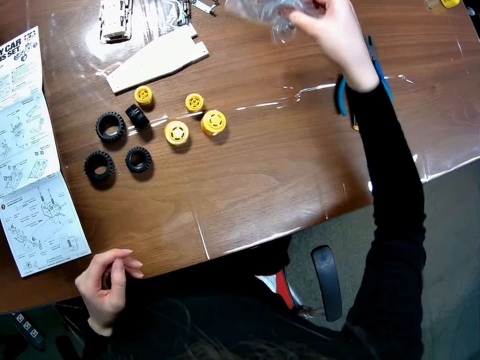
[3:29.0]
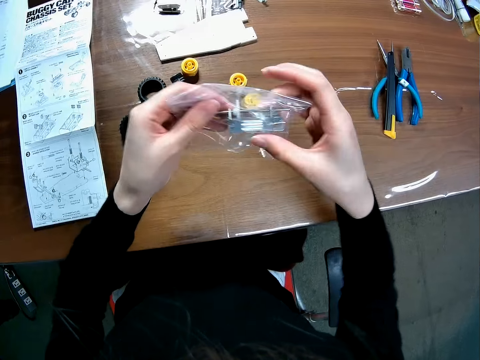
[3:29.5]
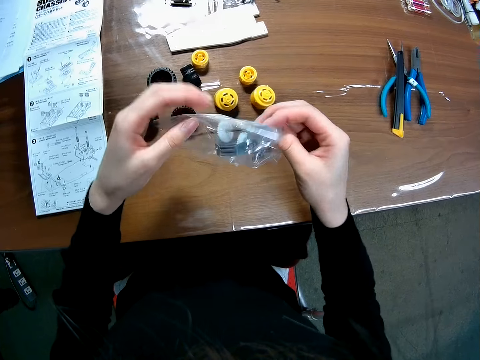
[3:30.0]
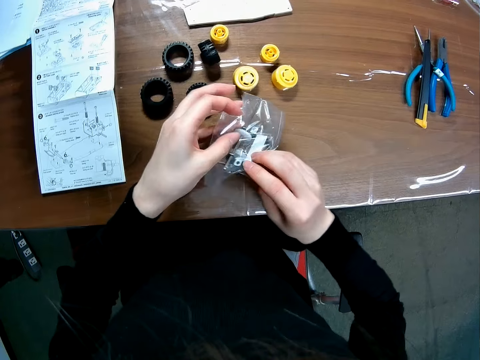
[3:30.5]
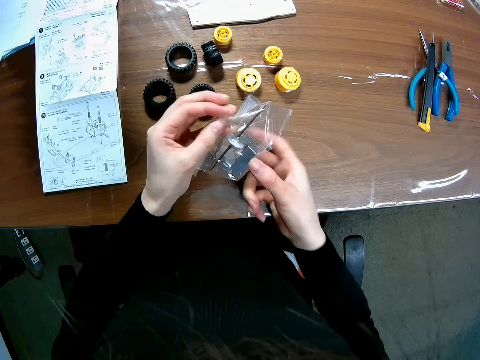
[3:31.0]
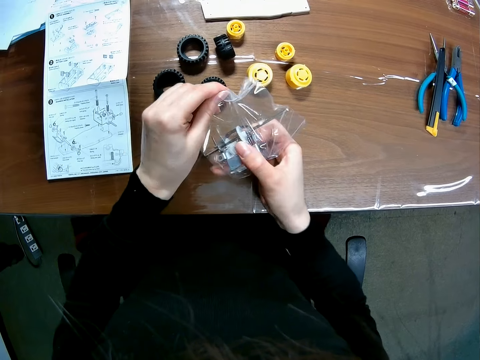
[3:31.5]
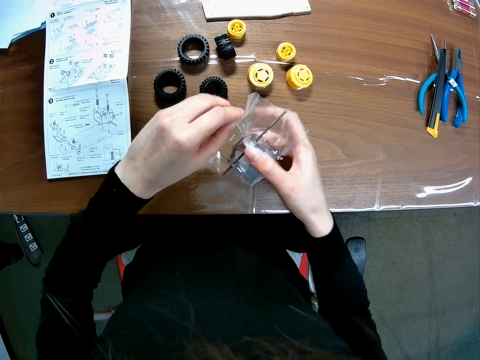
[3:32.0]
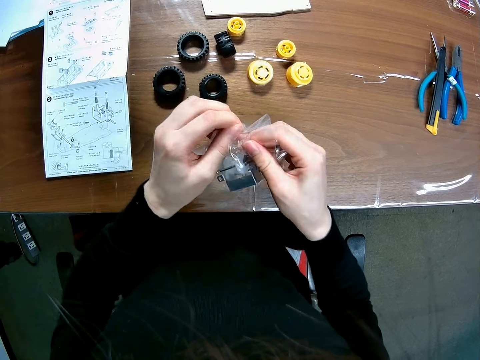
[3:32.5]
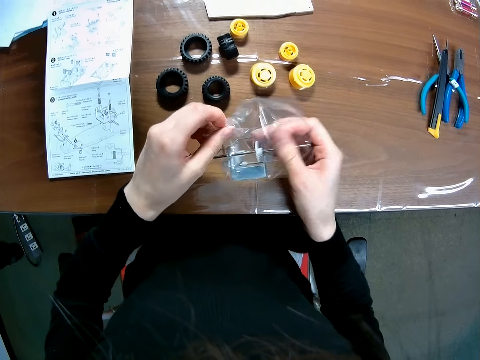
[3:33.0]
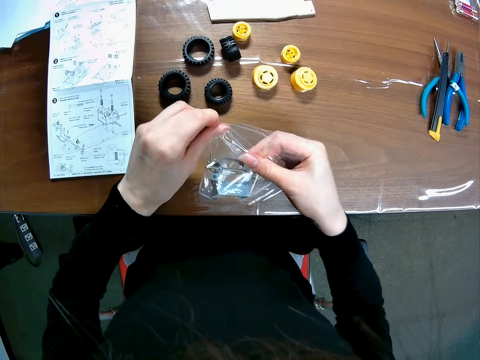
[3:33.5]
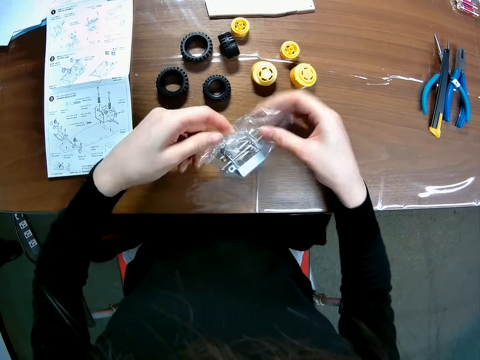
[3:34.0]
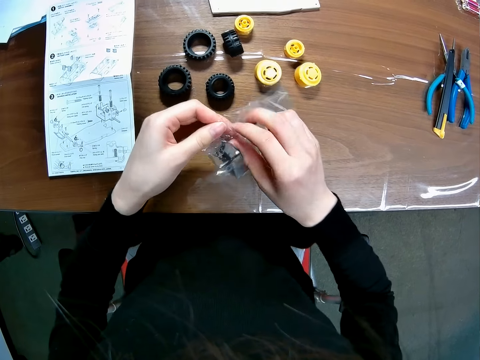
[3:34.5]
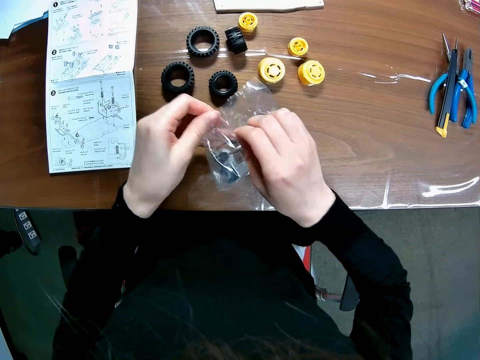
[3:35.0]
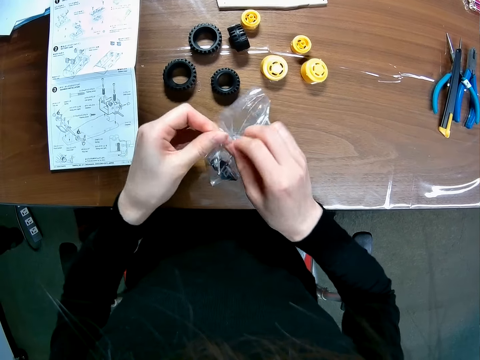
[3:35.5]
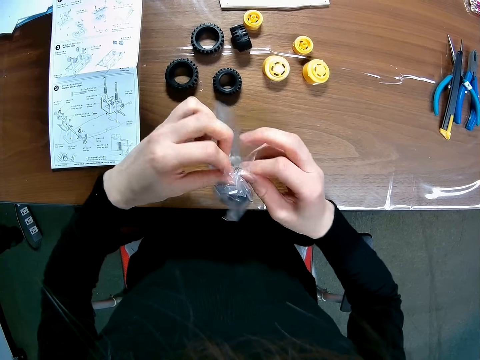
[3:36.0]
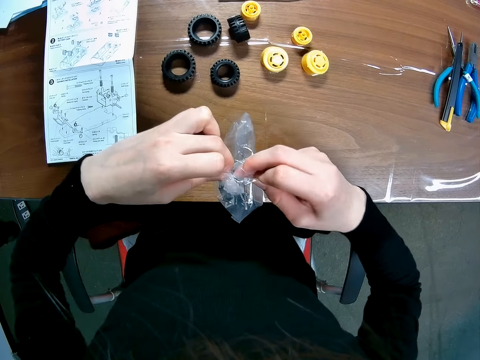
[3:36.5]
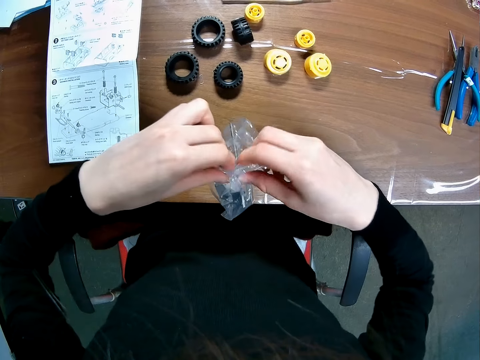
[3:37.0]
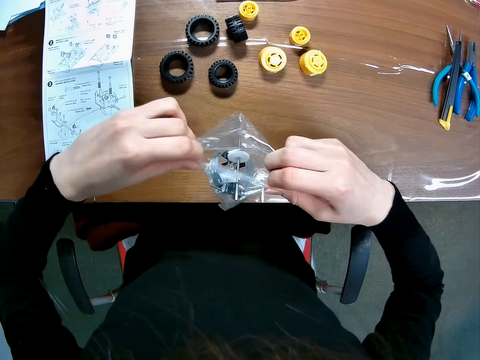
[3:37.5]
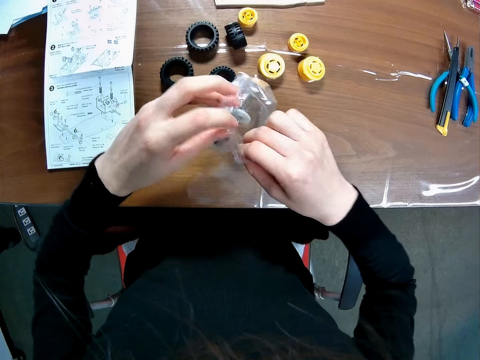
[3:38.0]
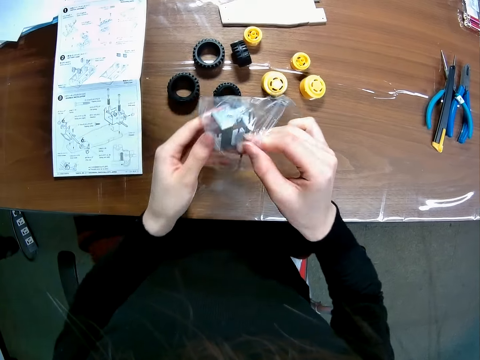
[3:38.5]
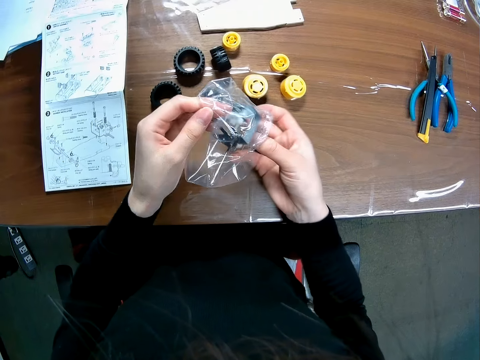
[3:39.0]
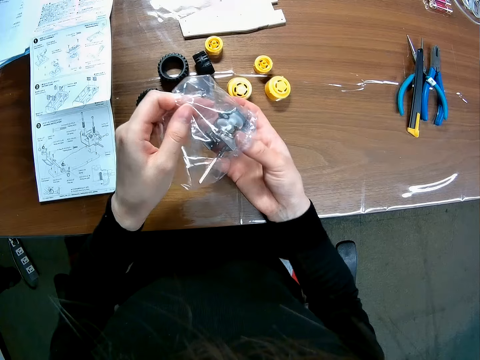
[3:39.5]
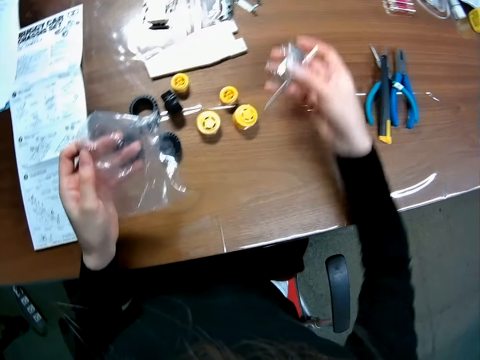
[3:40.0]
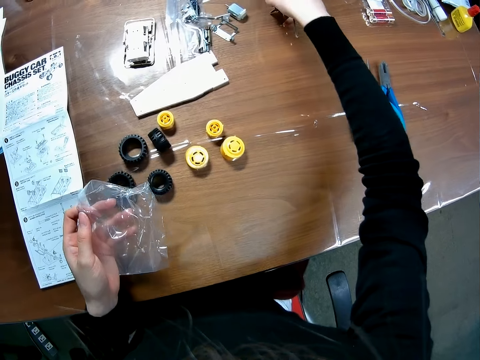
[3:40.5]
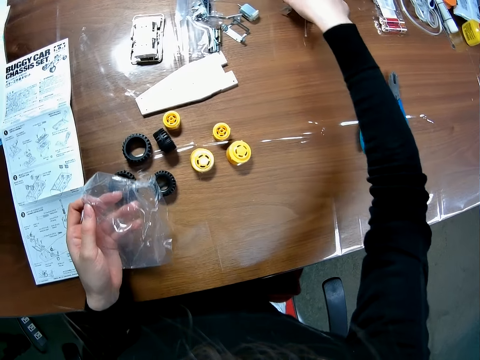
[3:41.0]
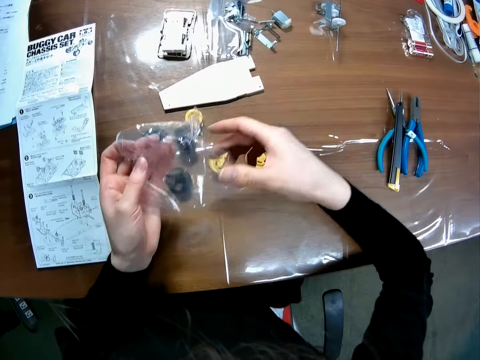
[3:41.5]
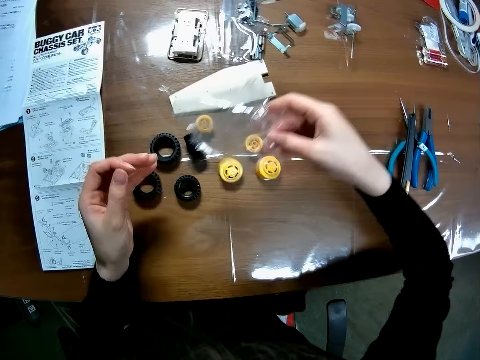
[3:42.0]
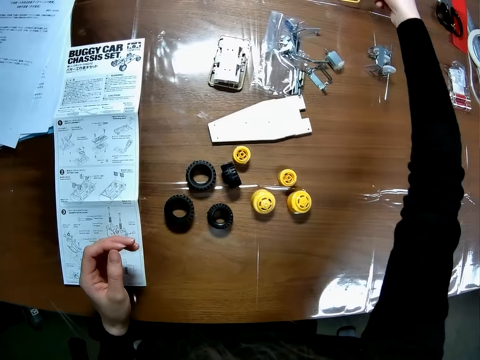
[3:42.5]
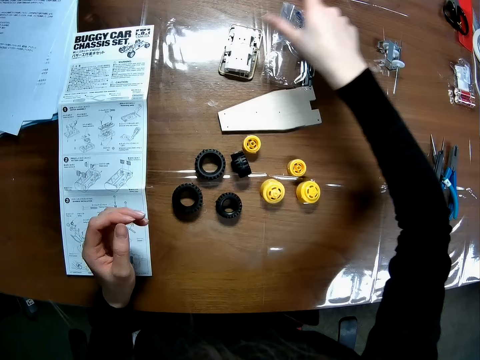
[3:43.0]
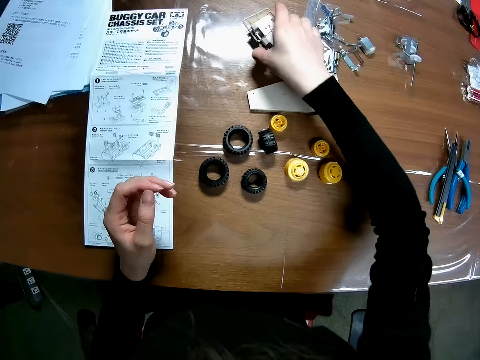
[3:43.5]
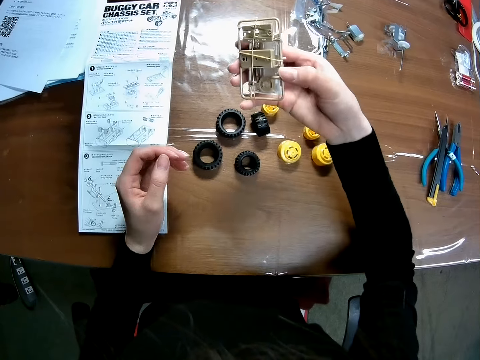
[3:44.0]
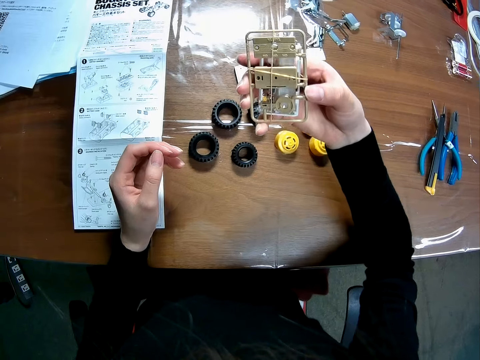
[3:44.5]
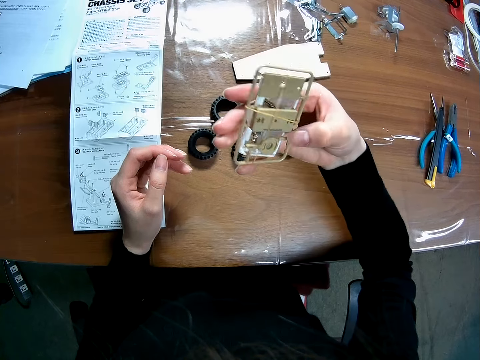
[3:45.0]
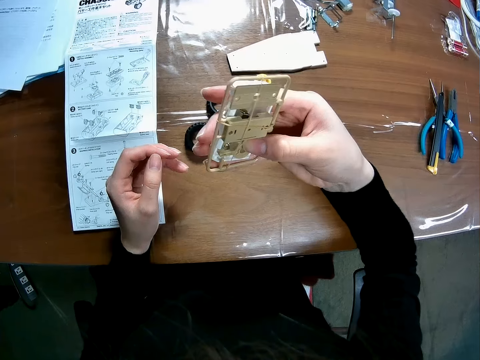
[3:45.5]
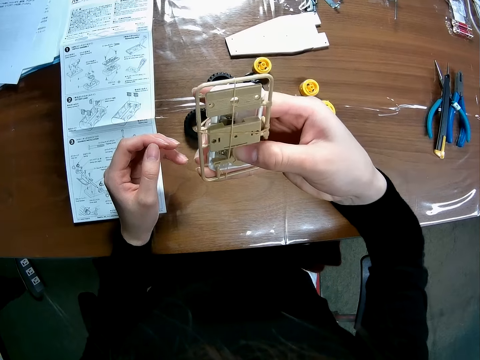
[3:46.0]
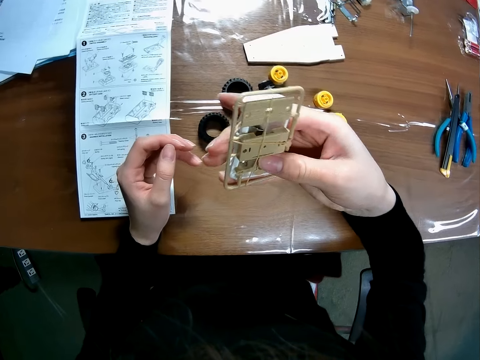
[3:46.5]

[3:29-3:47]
The camera wearer picks up a transparent paper tool from a table. They open up the transparent paper tool with a hand. They remove a buggy model car part from the transparent paper tool and put down the buggy model car part from the transparent paper tool on the table. They put down the transparent paper tool on the table. They pick up a buggy model car part from the table. They look at the buggy model car part on a hand.

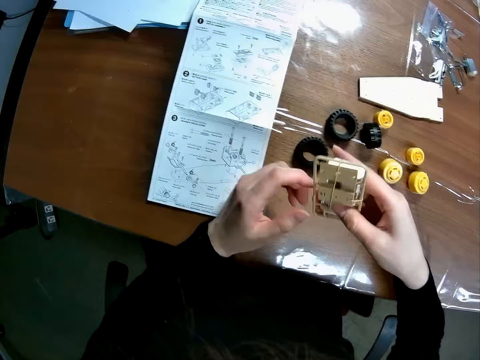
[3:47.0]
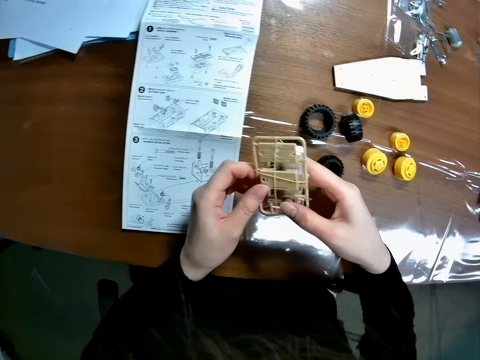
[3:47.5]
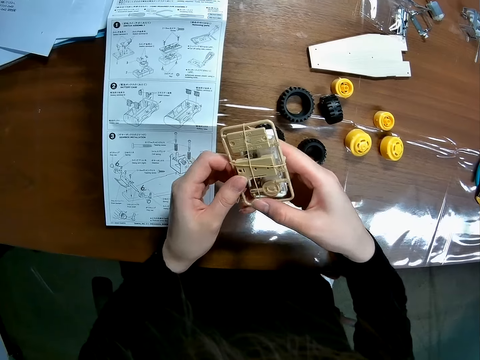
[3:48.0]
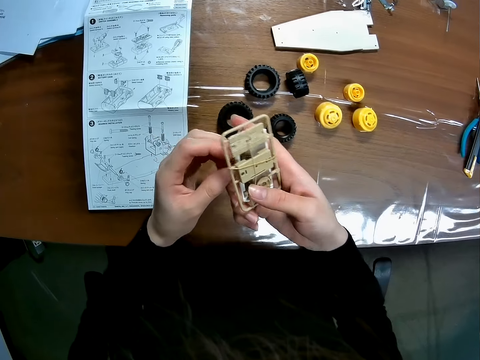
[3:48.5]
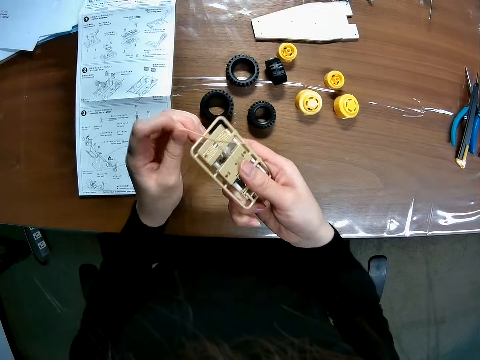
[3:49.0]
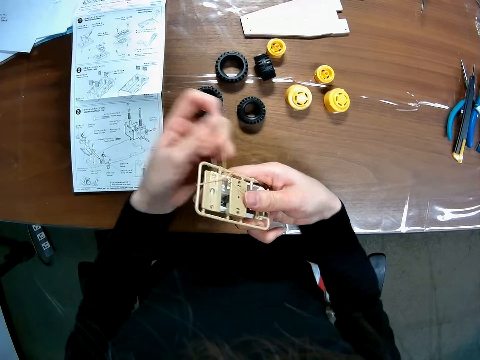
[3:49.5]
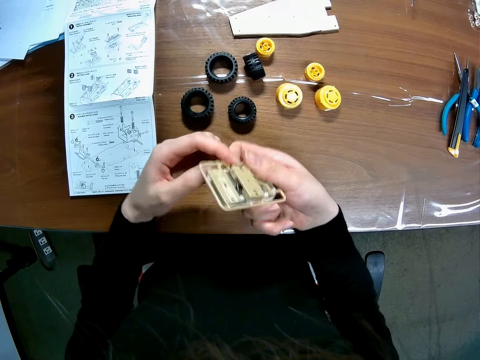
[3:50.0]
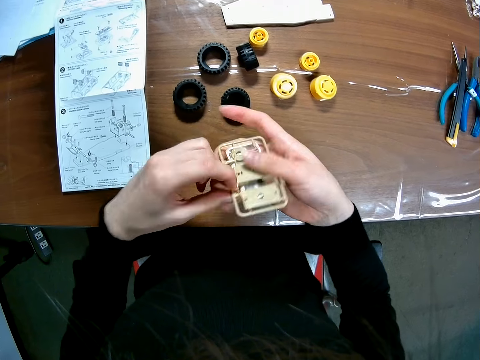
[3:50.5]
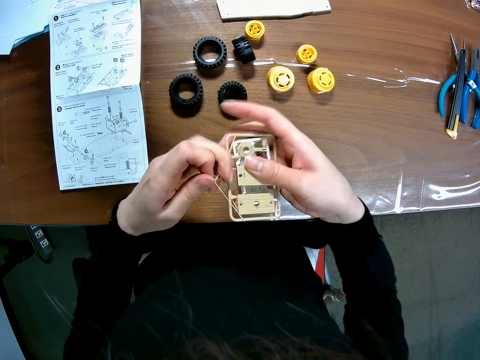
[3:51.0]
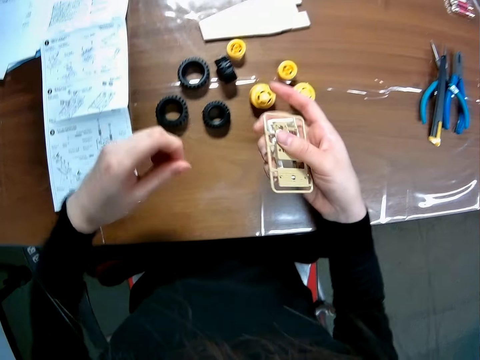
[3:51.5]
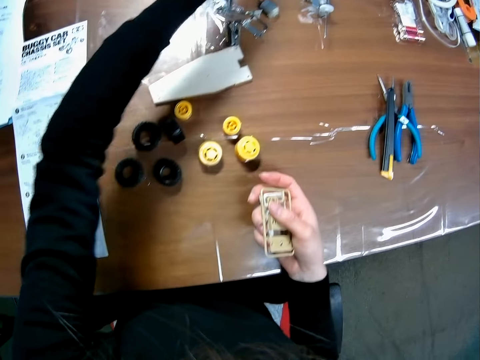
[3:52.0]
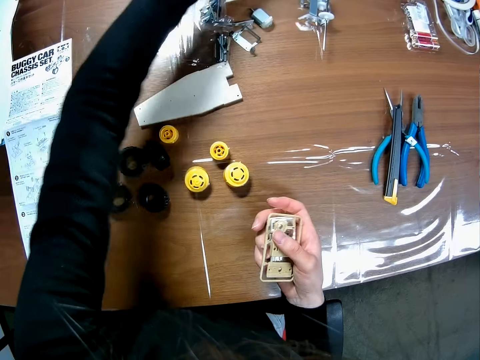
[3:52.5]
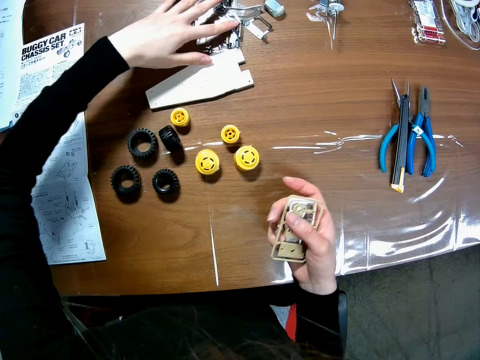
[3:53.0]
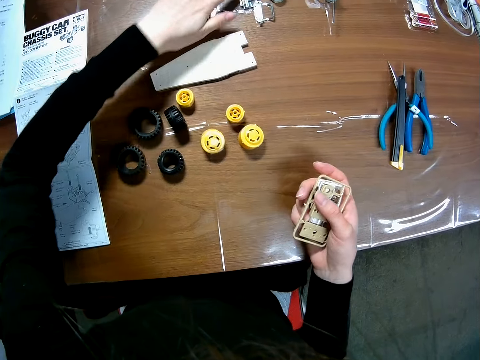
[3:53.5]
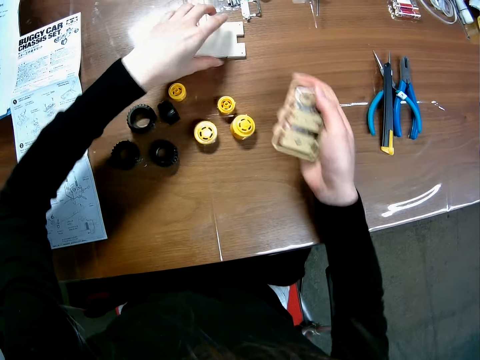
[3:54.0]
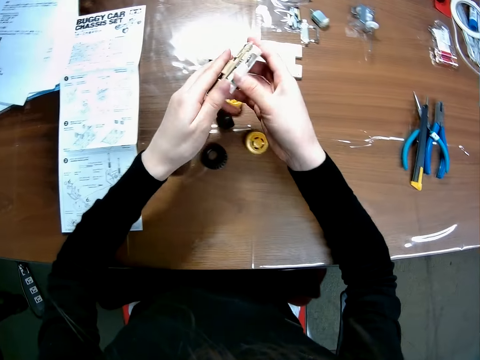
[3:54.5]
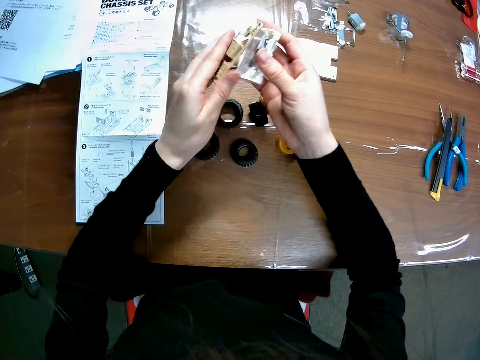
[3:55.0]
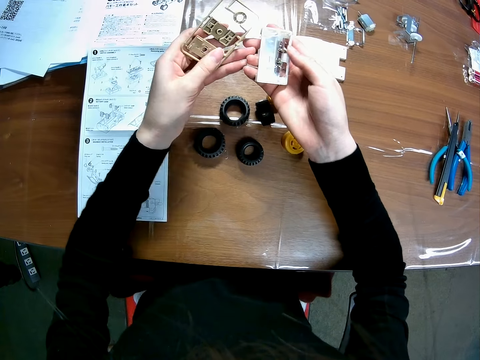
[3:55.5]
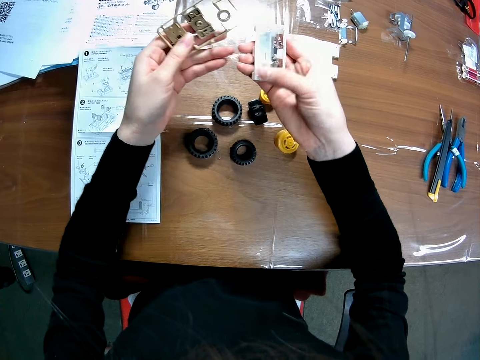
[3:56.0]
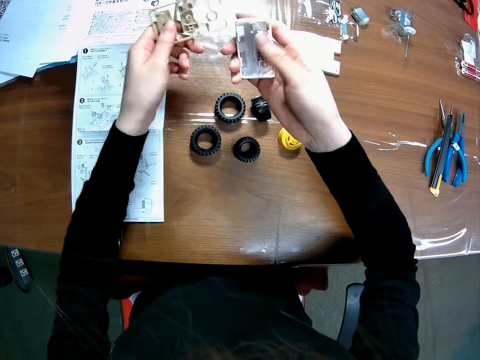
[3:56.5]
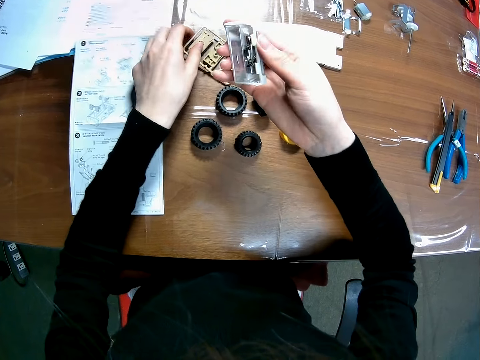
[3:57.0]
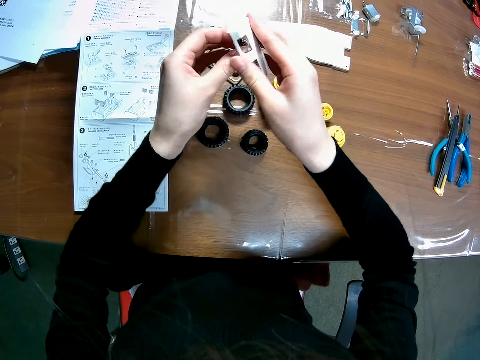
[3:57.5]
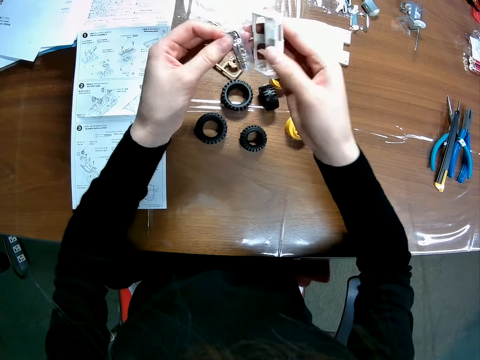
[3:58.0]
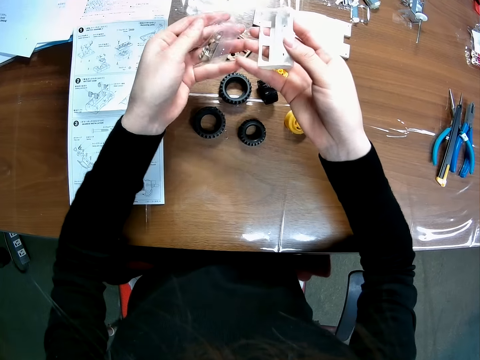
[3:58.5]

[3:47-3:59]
The camera wearer pulls out a wire from a buggy model car part with a hand. They open the toy part that they picked on the table. They put down the wire from the buggy model car part on the table. They move buggy model car parts on the table. They open up a buggy model car part with a hand. They put down the buggy model car part on the table.
